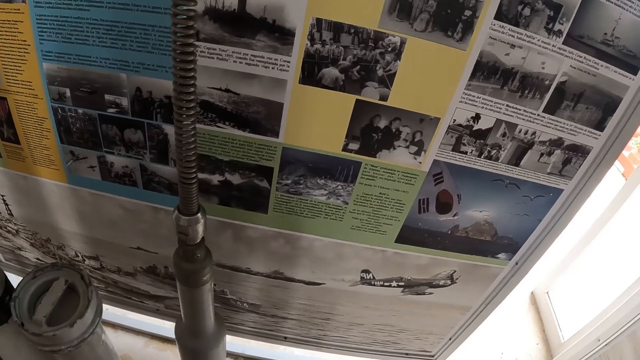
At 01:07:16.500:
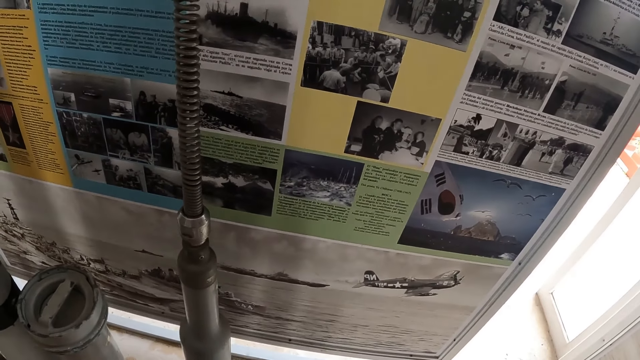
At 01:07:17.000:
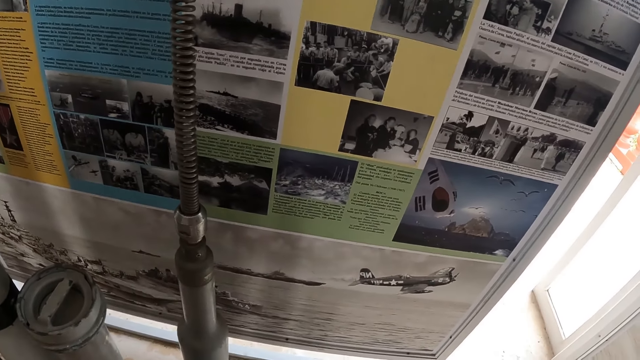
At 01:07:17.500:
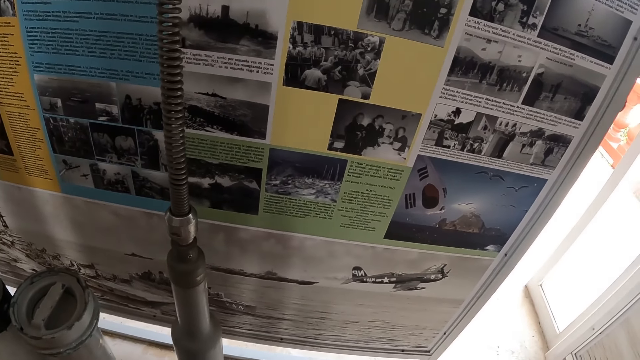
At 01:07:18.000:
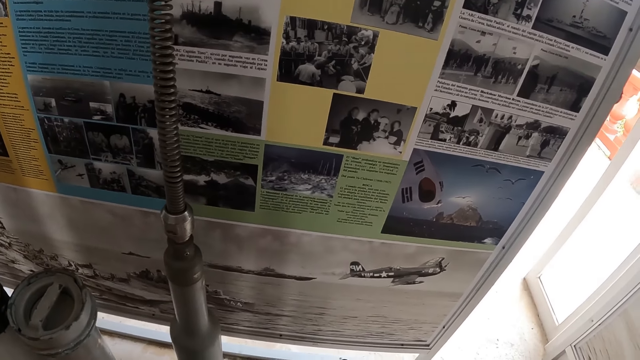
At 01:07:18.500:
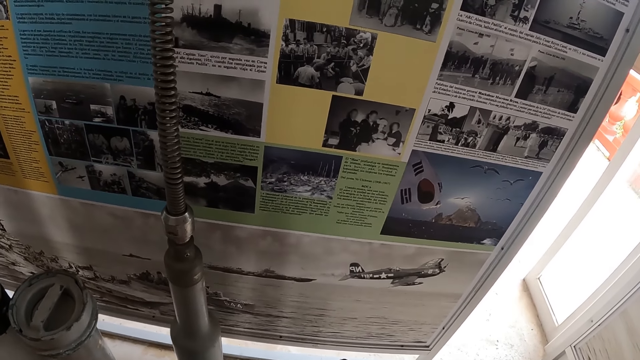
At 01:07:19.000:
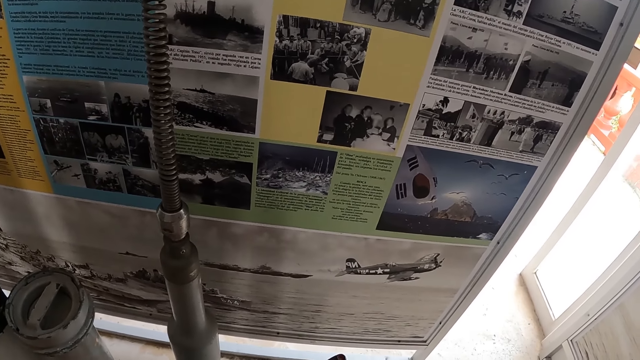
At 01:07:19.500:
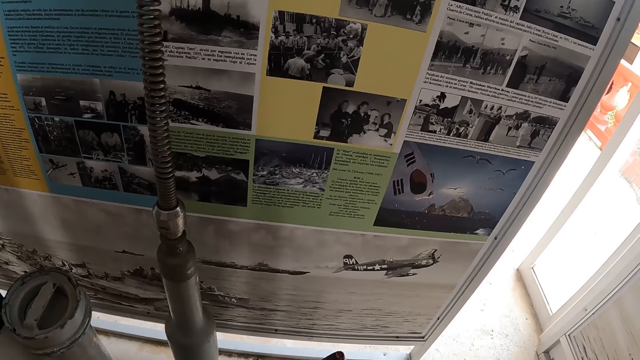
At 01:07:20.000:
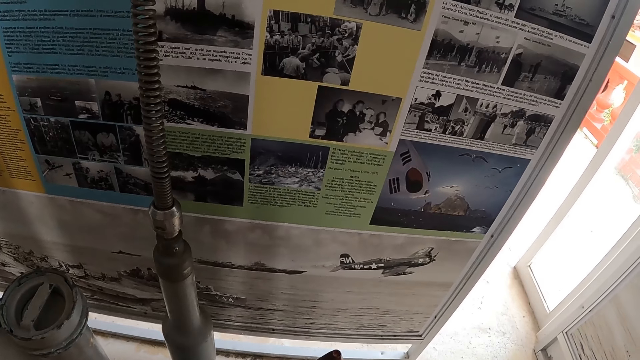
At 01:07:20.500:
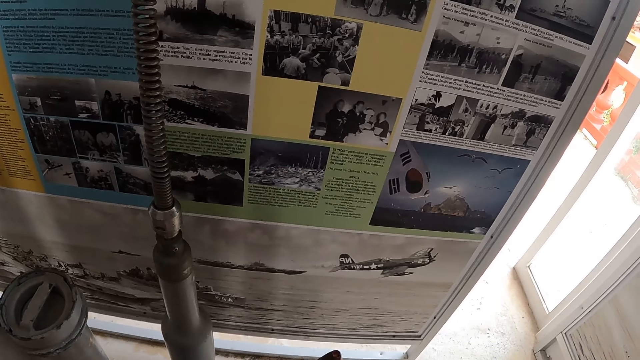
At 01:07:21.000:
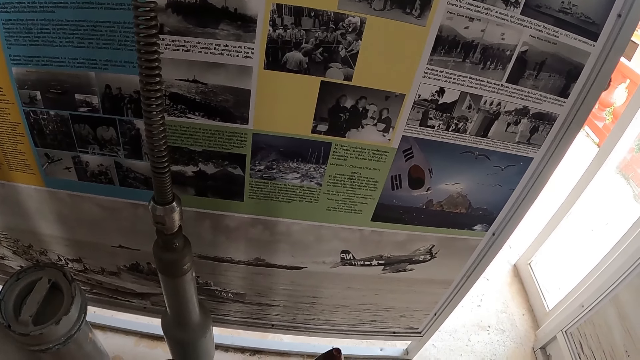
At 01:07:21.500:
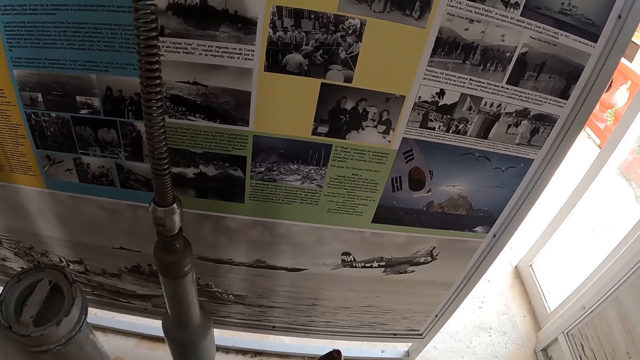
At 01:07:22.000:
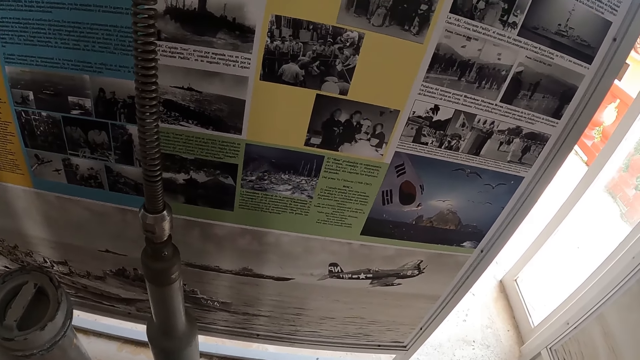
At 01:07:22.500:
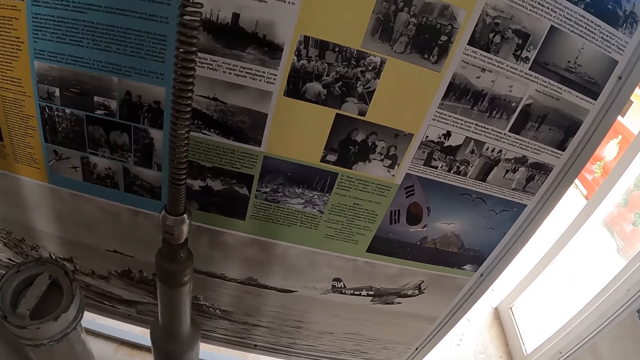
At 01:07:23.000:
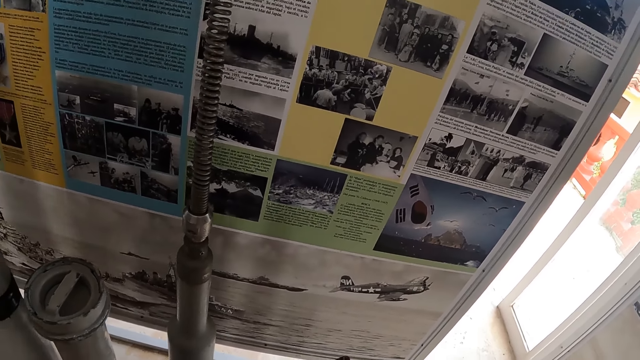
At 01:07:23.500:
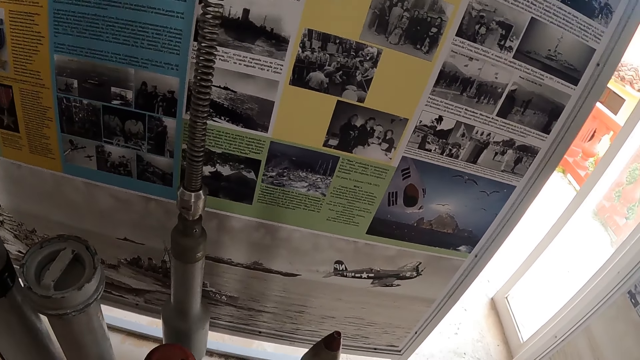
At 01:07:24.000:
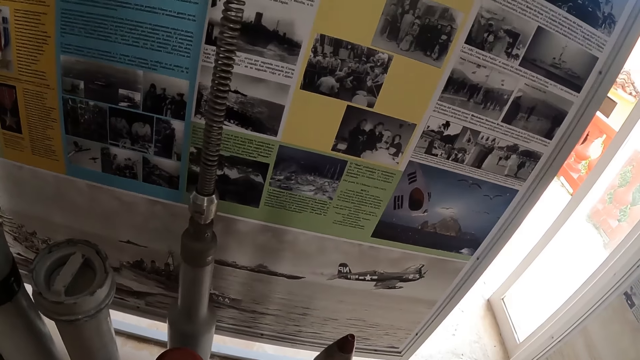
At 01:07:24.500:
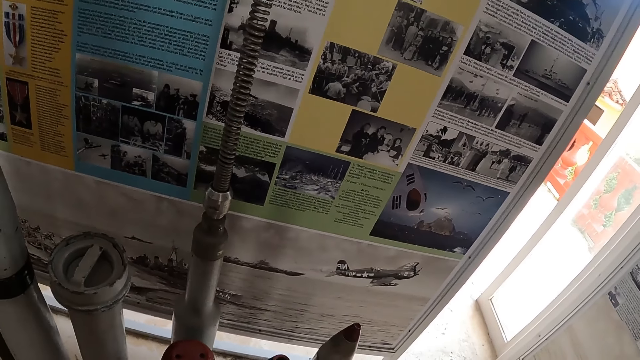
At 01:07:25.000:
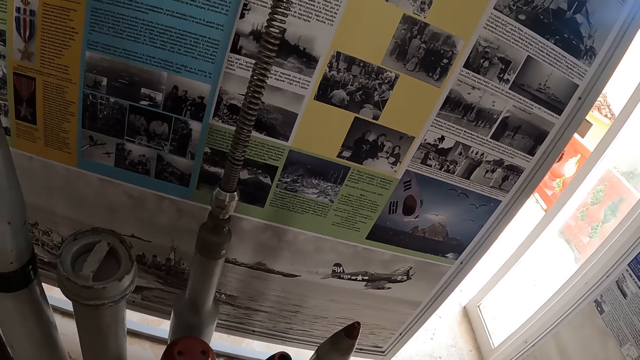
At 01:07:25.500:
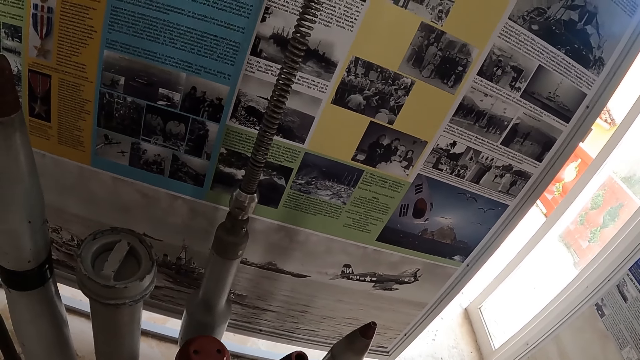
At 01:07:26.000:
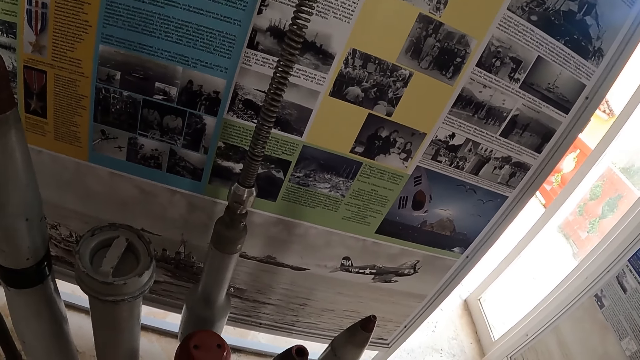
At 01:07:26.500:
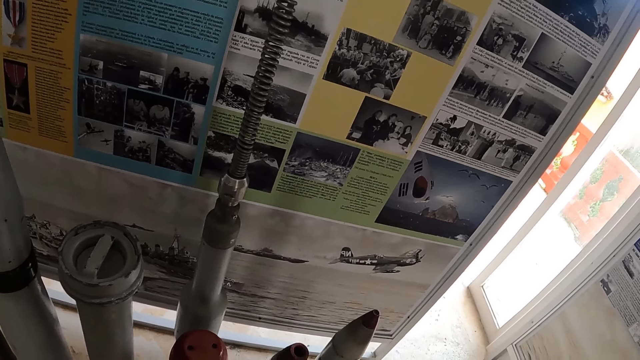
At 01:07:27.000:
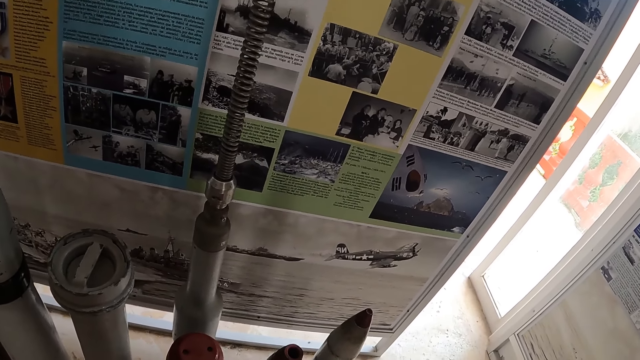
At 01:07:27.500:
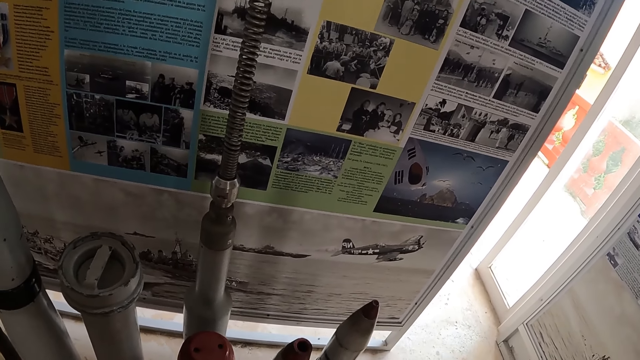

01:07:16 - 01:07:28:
The camera wearer observes pictures.

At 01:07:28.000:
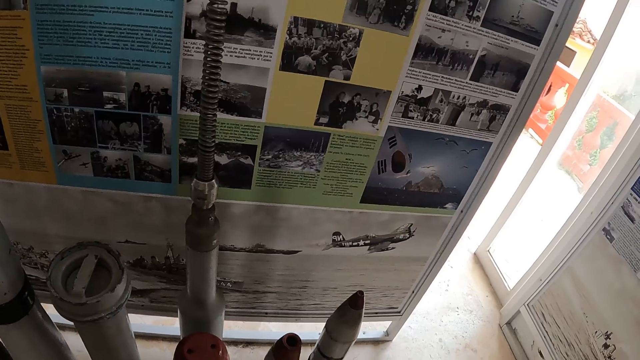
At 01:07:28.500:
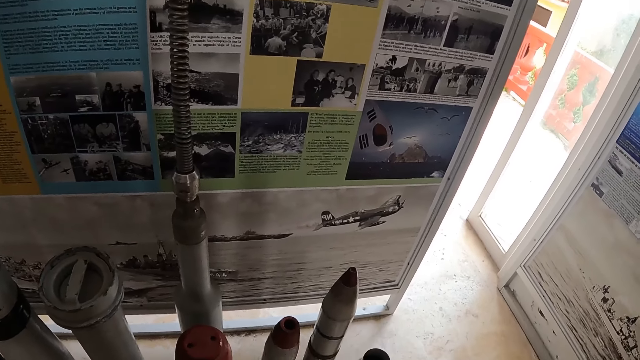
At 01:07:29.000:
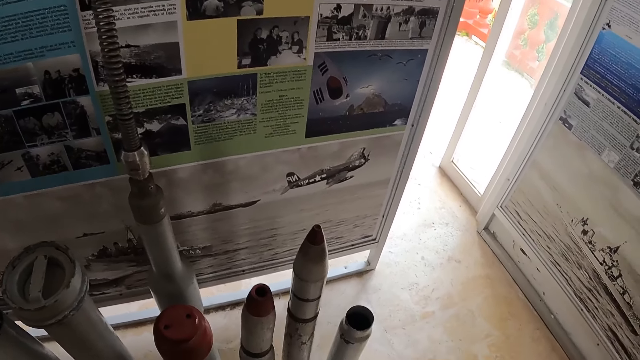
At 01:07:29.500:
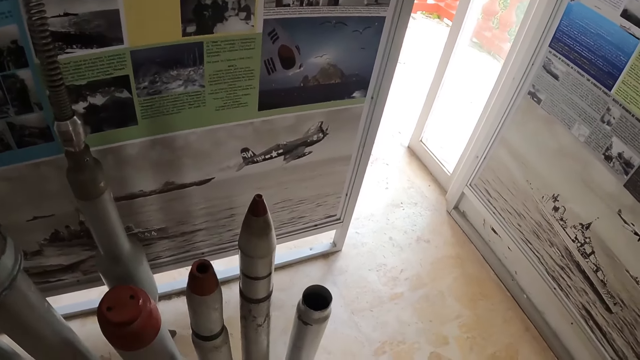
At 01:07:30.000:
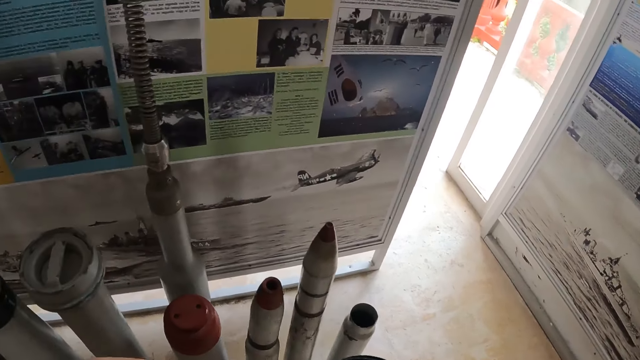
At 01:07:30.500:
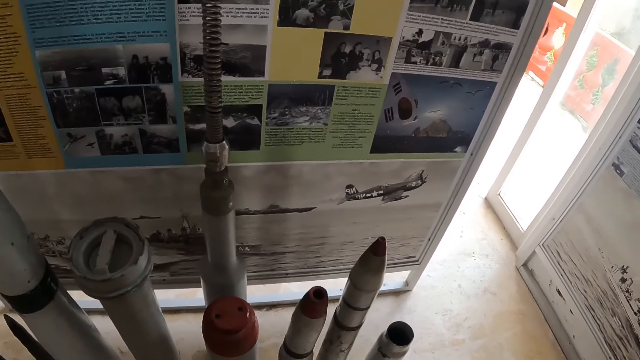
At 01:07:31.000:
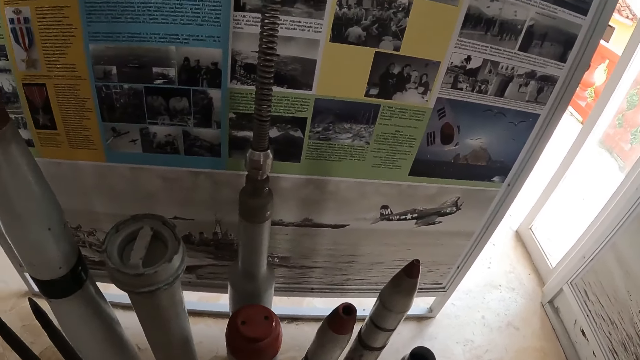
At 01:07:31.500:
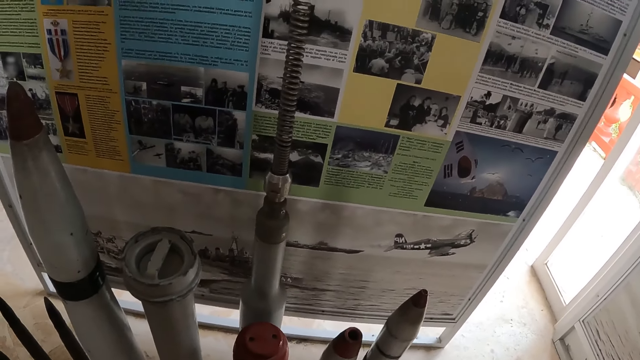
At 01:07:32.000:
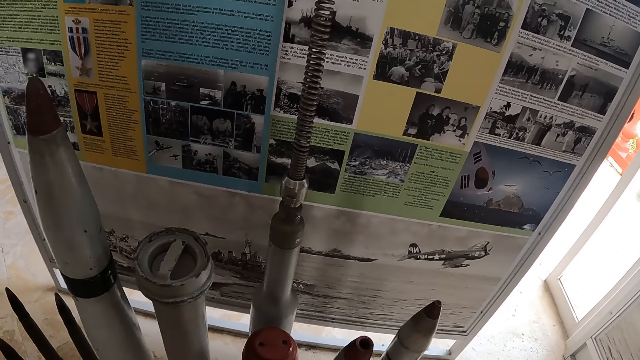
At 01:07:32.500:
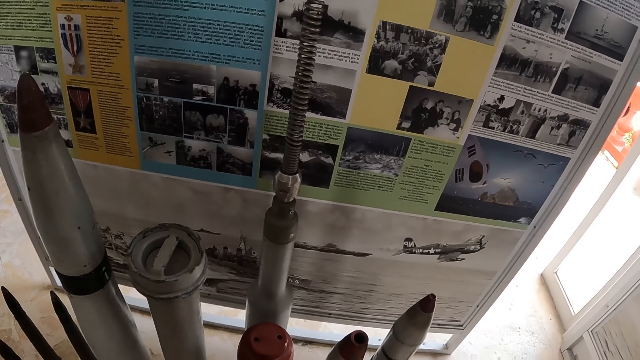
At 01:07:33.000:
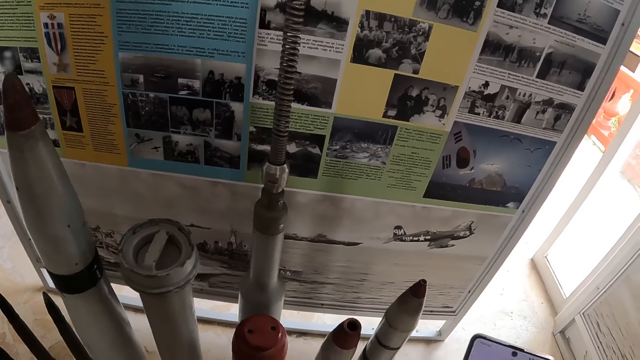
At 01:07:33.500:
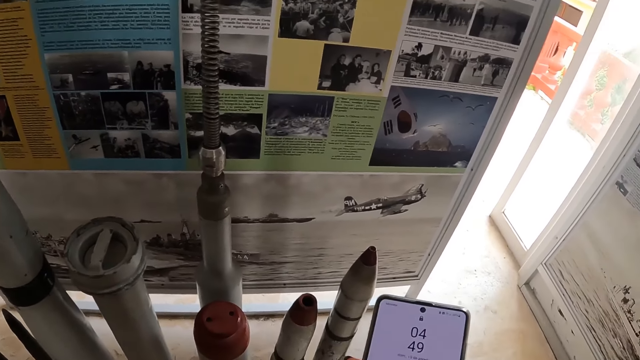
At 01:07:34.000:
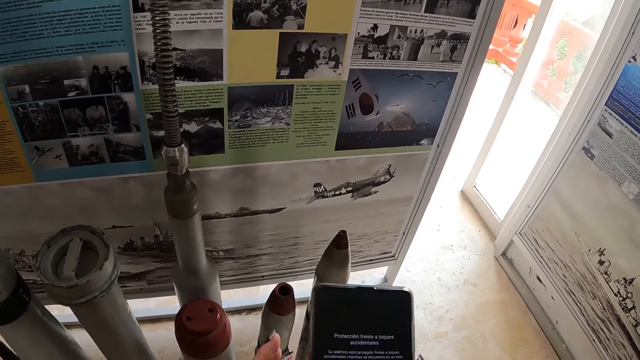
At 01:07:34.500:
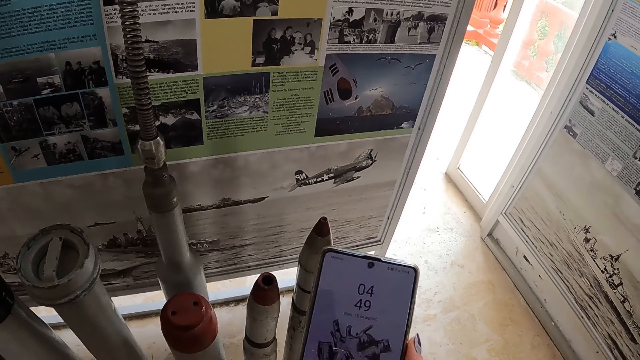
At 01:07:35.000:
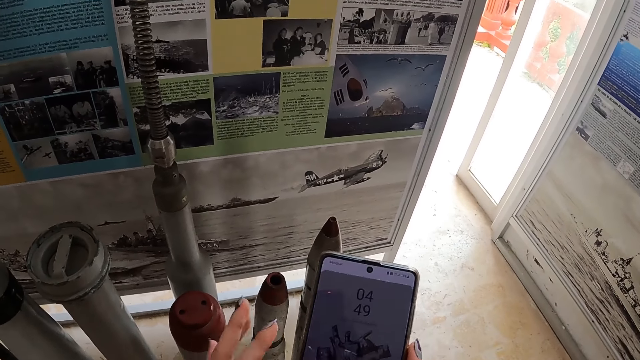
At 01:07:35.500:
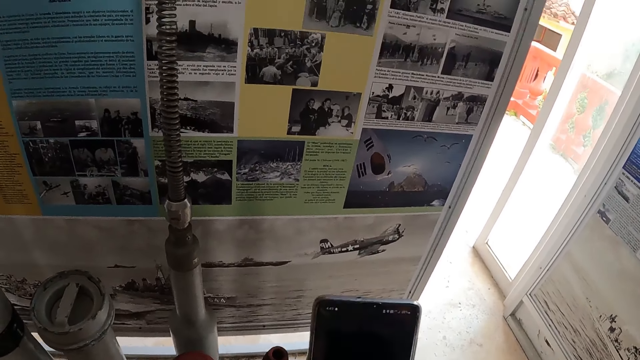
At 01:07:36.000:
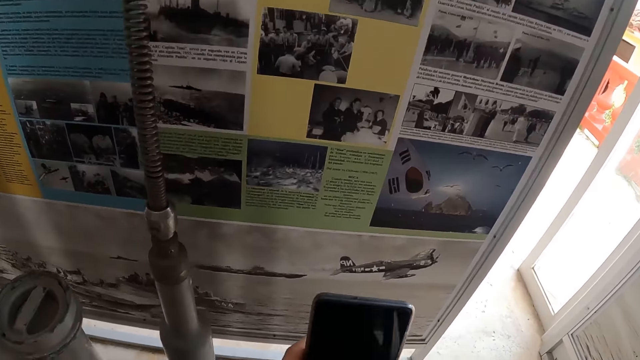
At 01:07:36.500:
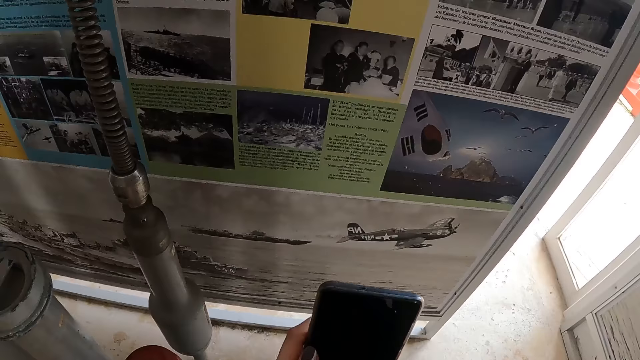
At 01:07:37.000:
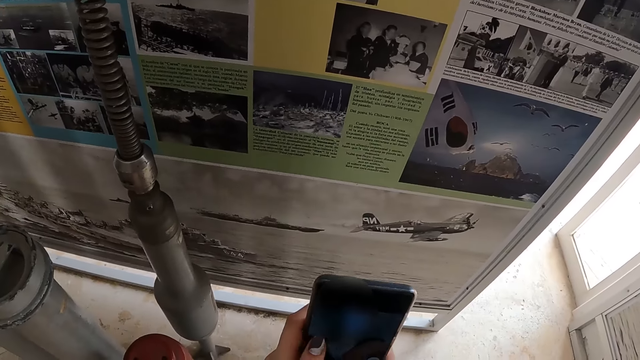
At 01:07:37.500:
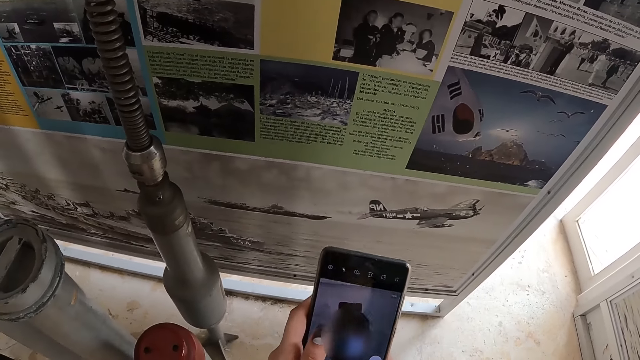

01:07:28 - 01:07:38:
The camera wearer operates the phone.
